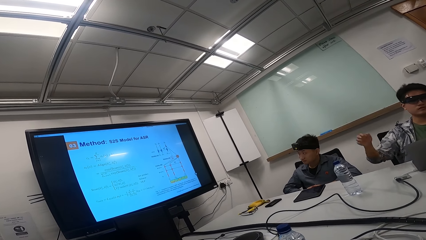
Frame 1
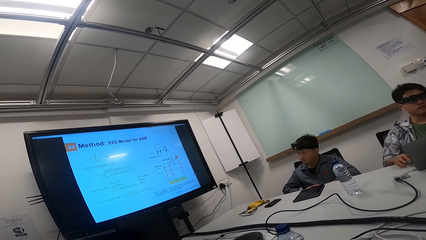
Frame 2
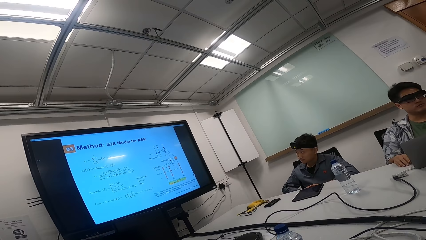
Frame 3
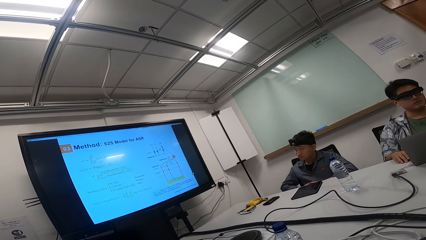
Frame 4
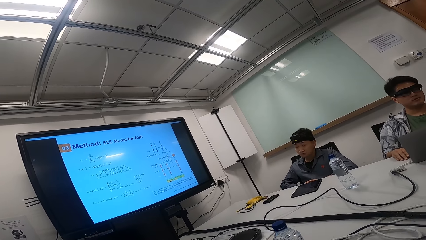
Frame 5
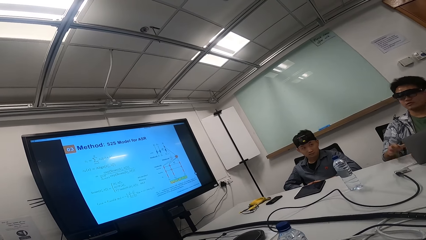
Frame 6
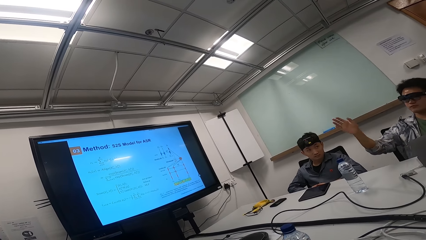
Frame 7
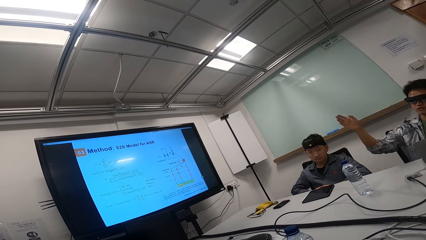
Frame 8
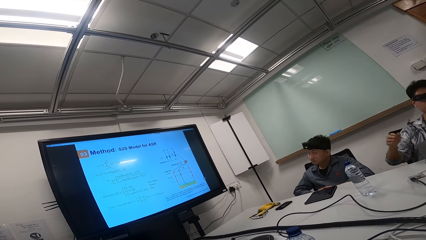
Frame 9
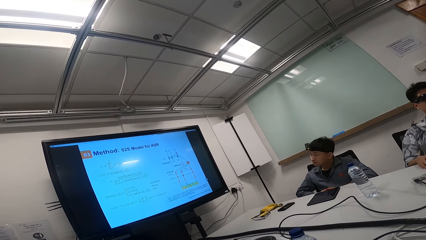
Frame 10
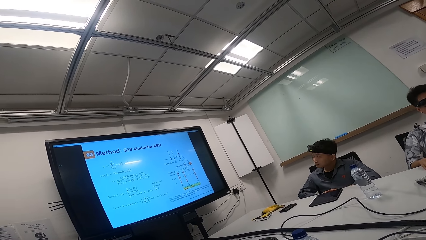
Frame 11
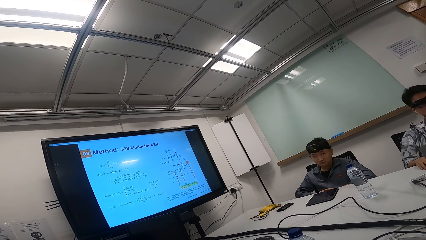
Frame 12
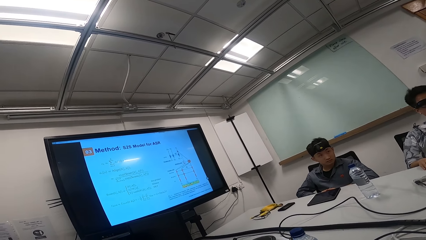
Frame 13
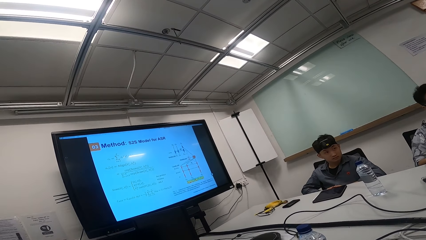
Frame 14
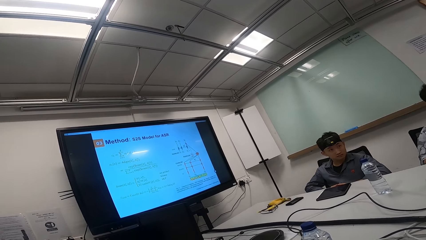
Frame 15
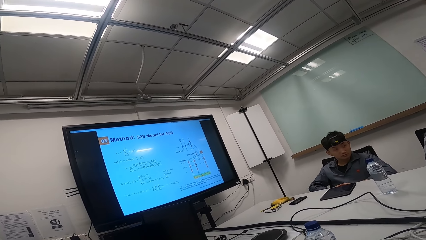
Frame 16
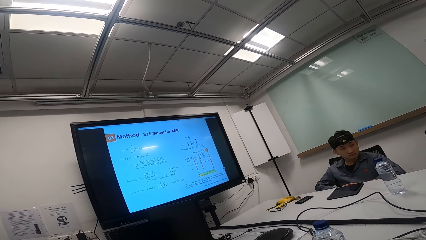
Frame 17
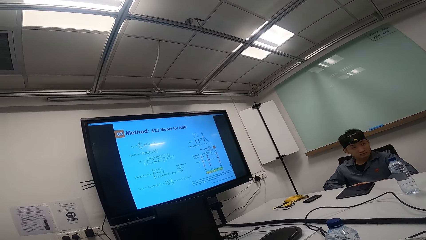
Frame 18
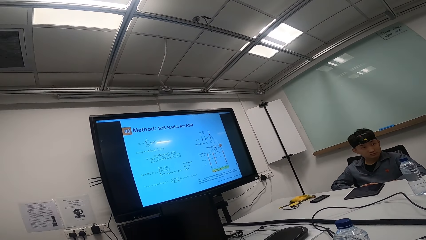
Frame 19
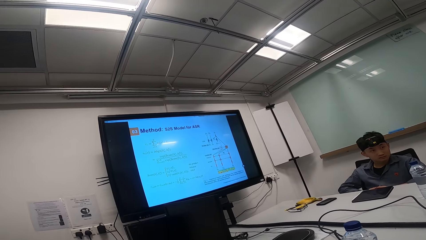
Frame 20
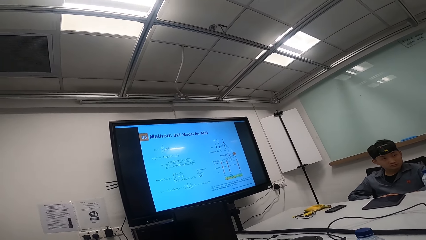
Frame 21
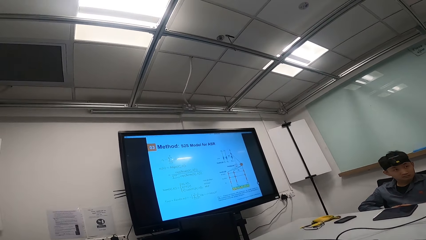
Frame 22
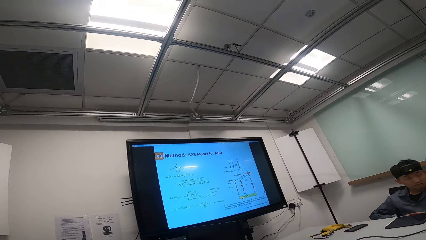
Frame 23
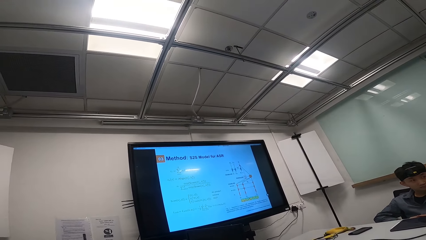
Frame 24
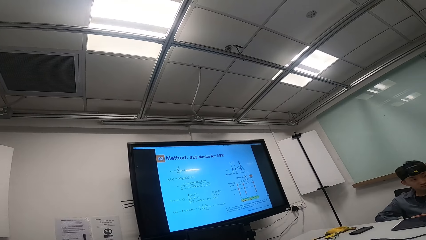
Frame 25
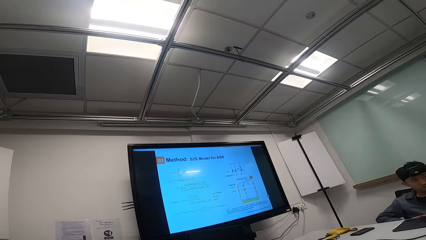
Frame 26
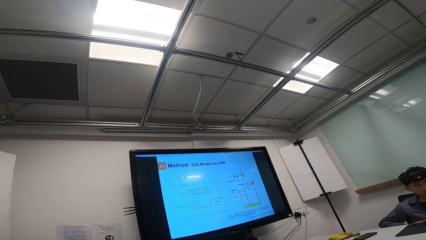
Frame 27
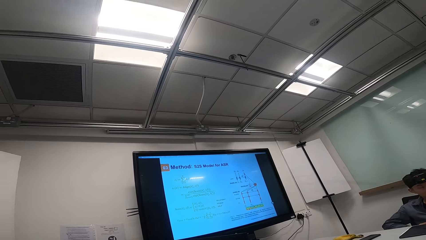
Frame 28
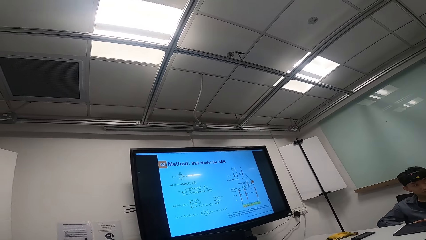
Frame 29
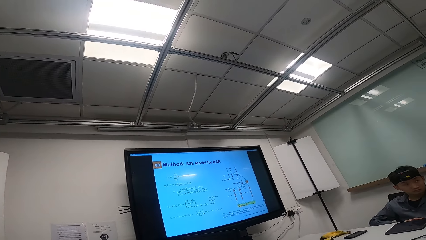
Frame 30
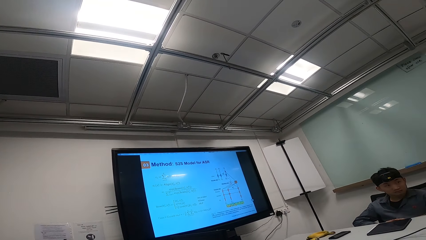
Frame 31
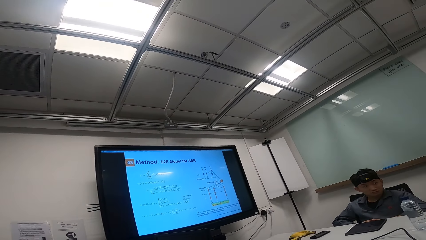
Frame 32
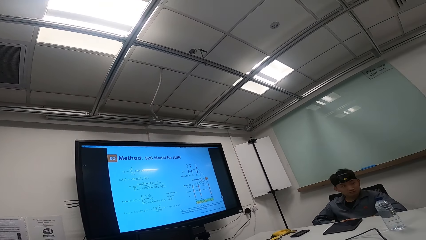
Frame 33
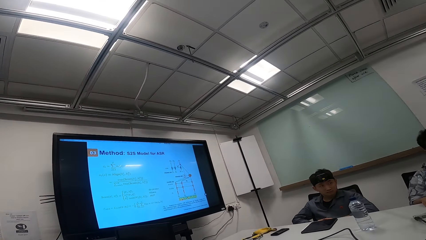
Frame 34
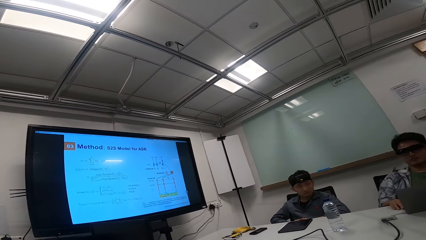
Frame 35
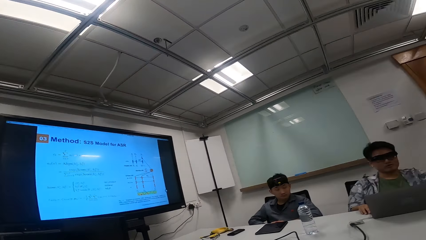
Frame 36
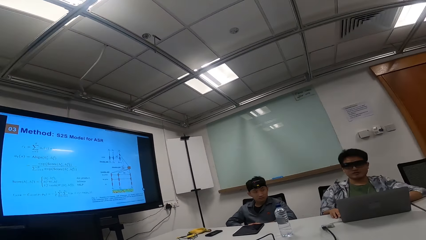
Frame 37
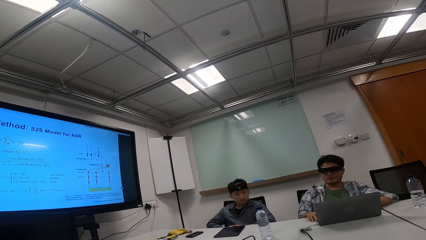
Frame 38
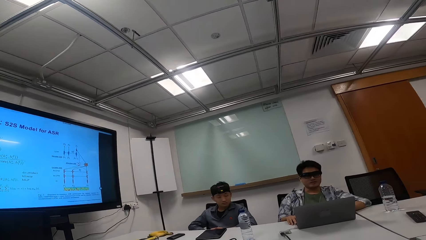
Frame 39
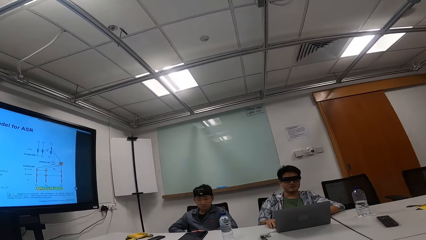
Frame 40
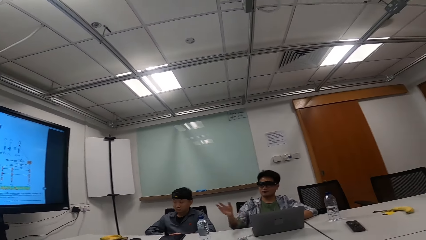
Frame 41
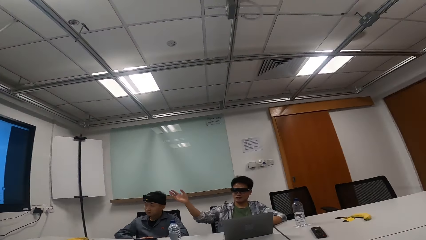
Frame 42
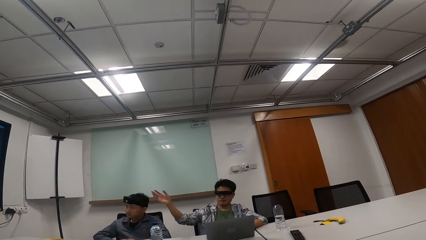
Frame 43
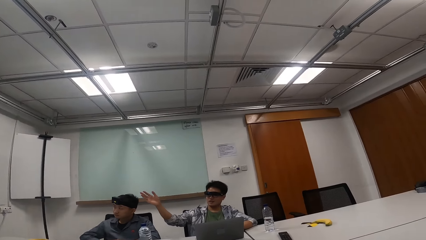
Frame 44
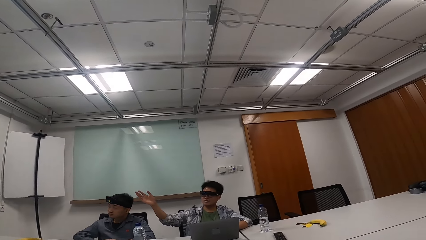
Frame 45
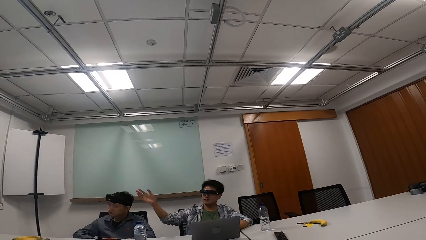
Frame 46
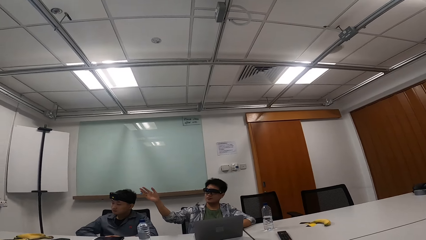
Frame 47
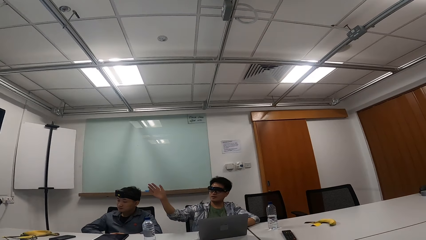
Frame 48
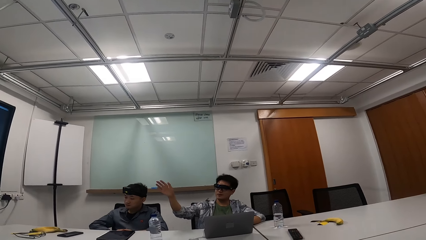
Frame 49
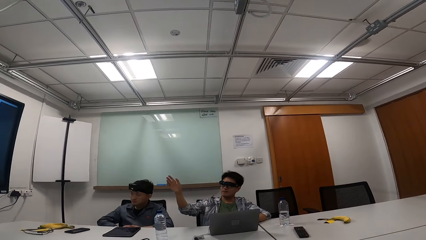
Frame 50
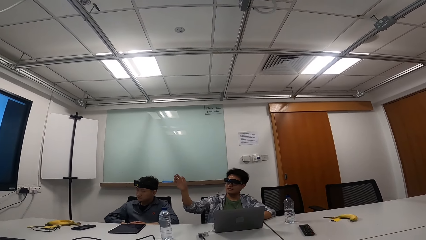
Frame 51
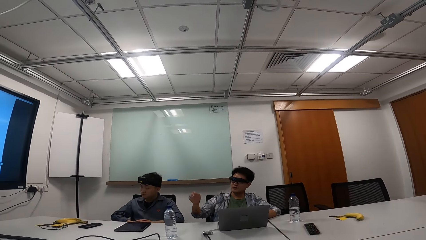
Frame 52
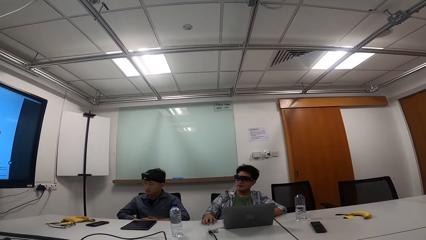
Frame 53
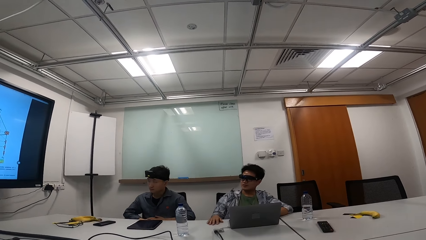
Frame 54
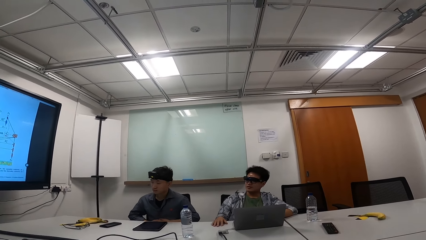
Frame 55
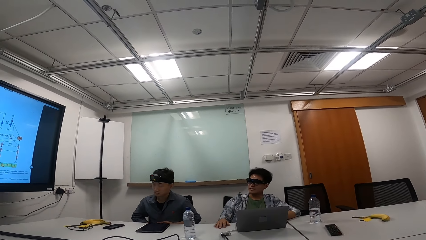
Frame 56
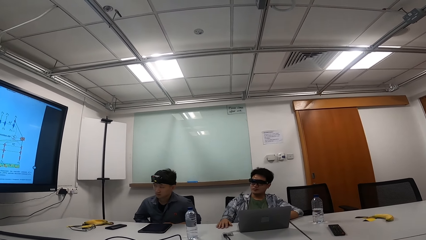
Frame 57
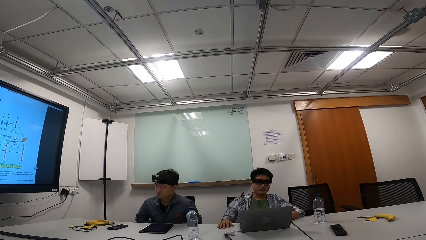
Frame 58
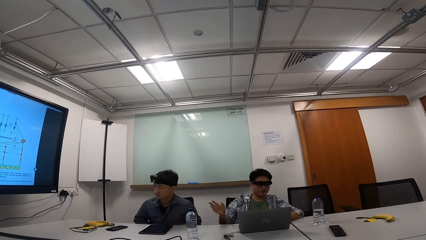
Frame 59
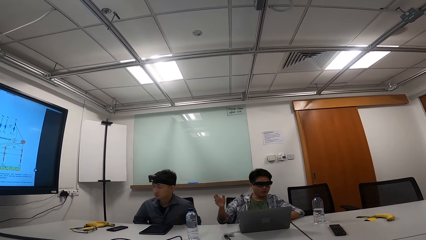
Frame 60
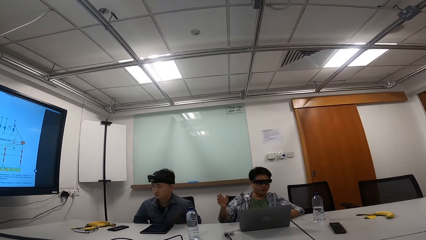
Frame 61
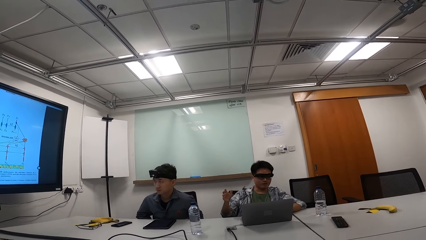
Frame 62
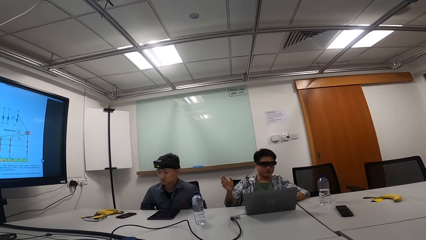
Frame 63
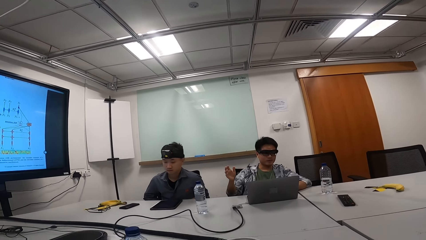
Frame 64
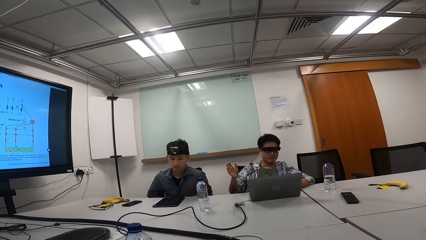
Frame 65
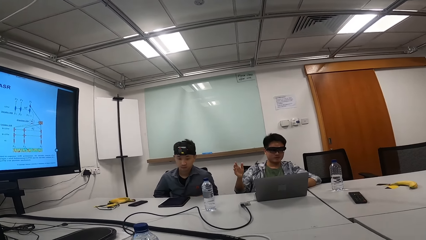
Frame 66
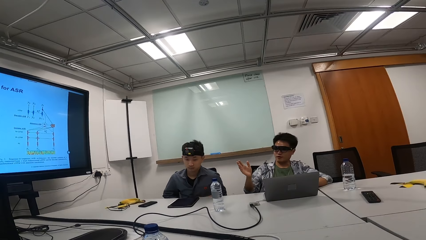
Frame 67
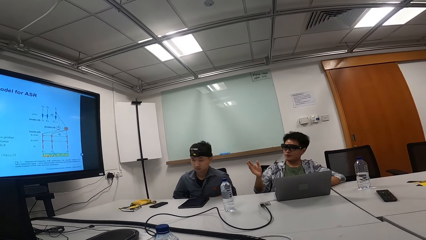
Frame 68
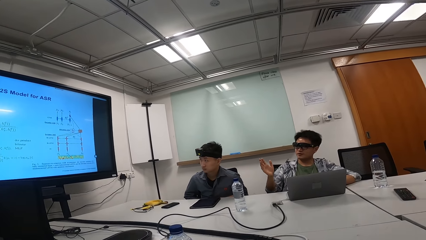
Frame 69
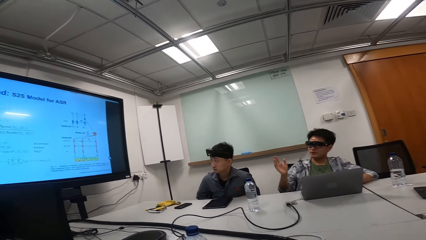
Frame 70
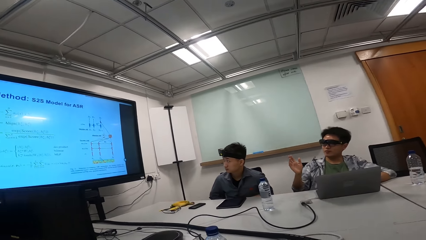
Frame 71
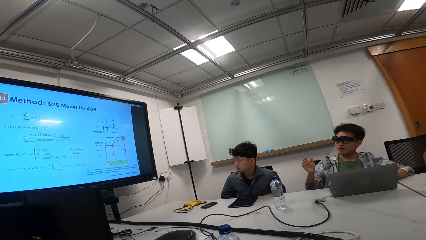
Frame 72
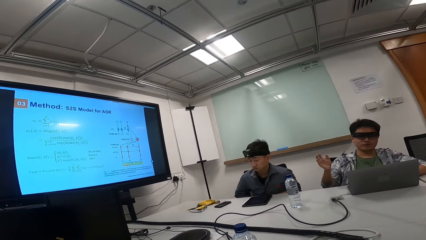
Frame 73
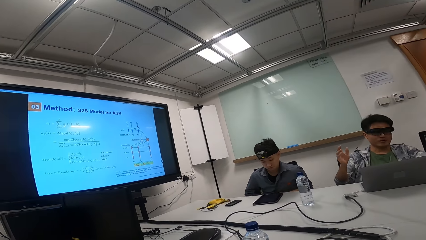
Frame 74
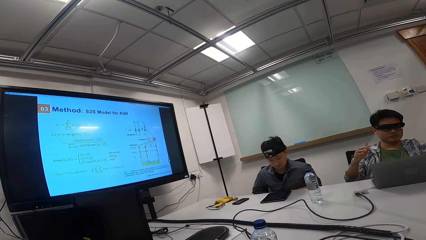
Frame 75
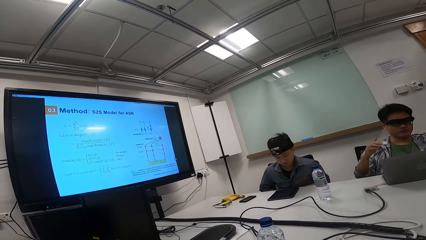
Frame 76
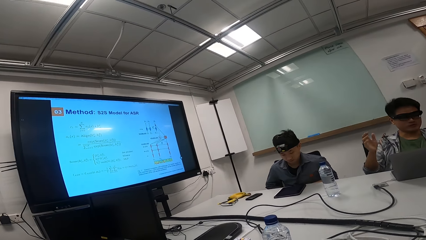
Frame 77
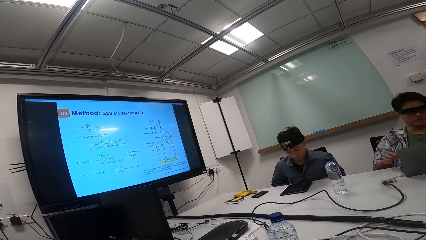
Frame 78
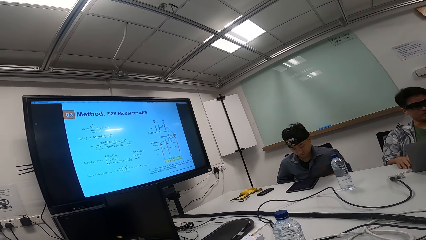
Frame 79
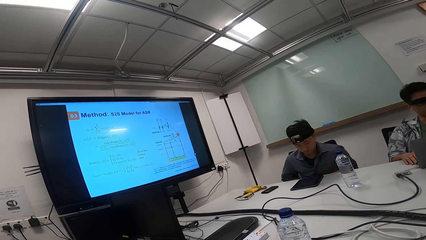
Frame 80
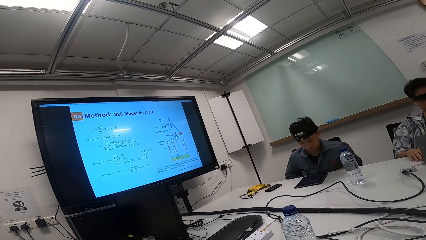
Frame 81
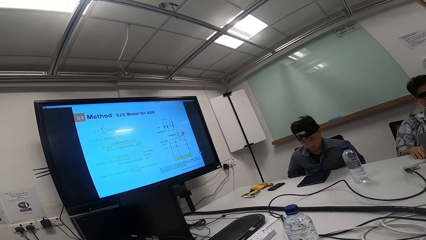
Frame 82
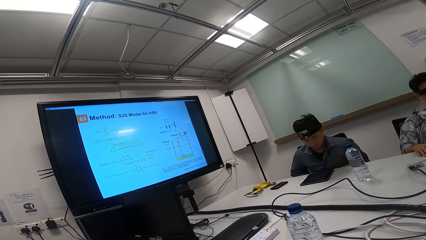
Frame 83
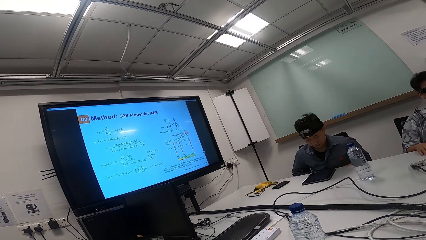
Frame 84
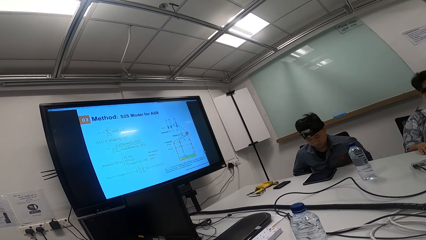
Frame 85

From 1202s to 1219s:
A person points at the screen with his right hand. Another person looks at the screen. The camera wearer looks at the television. The first person points with his right hand, puts his right hand on the table and raises his right hand. The other person looks down.
